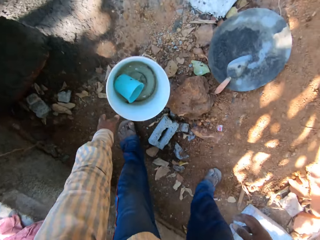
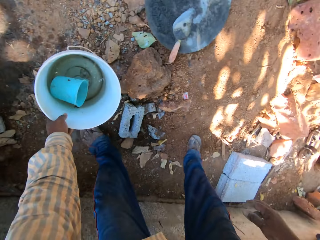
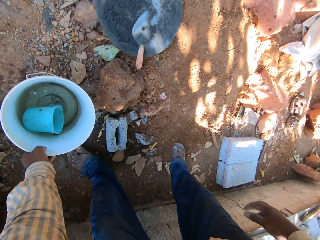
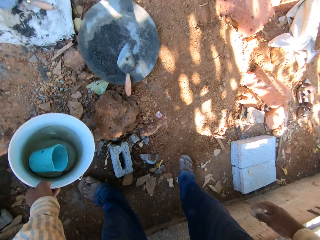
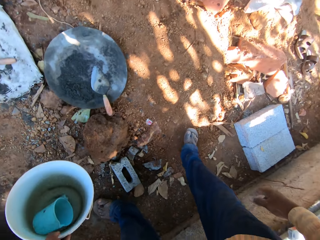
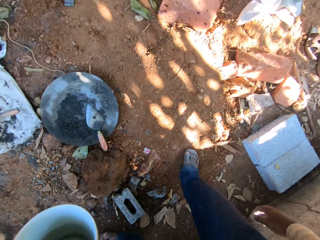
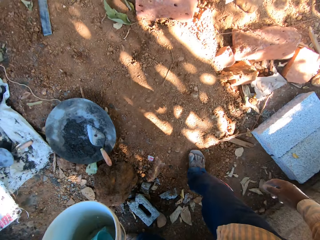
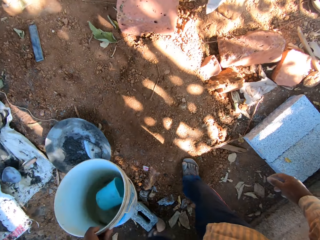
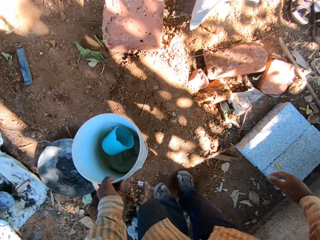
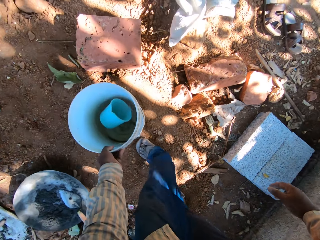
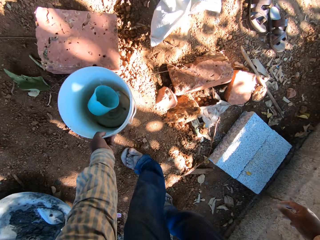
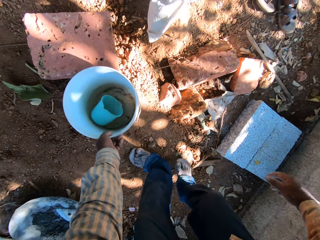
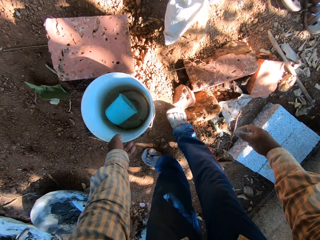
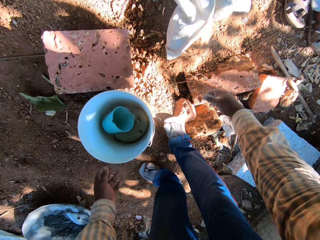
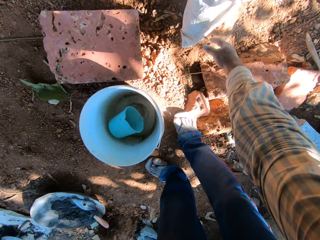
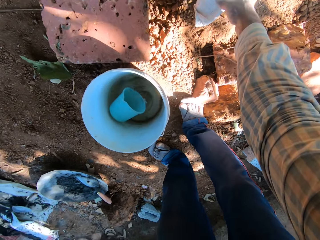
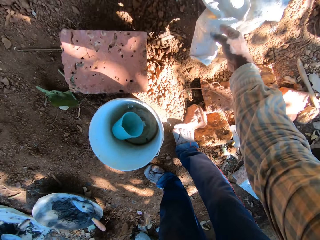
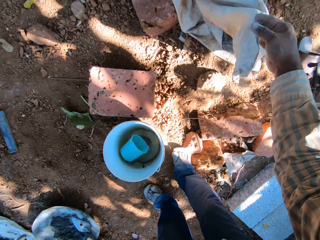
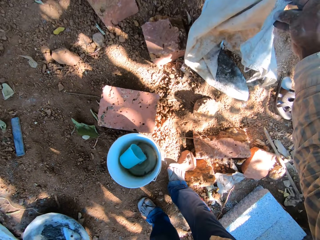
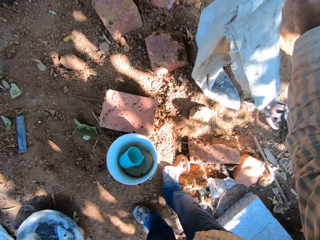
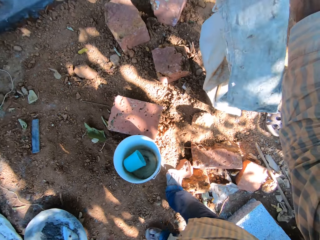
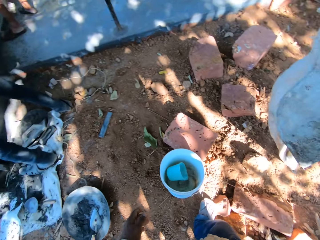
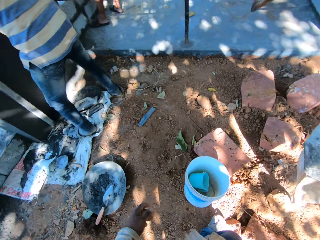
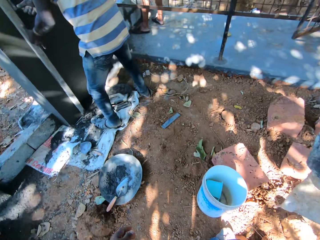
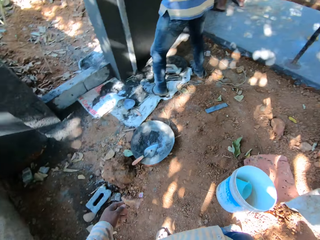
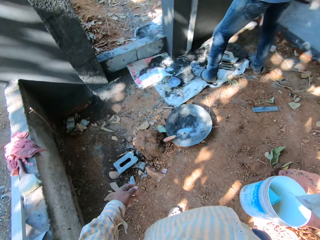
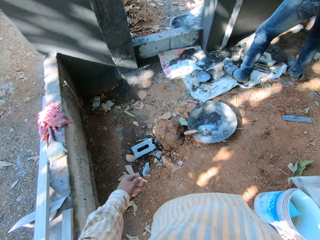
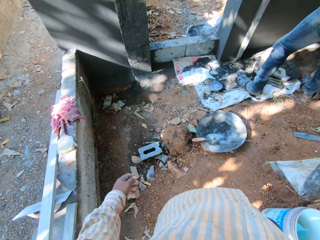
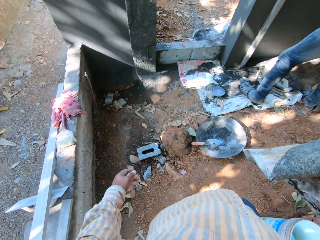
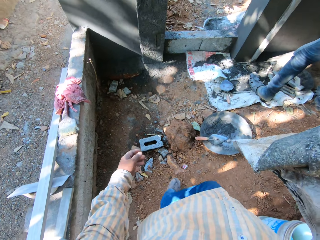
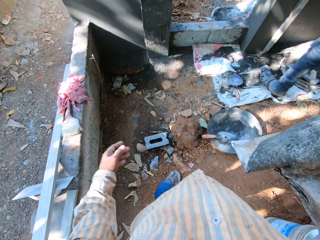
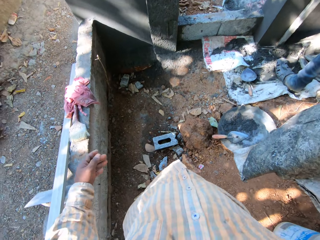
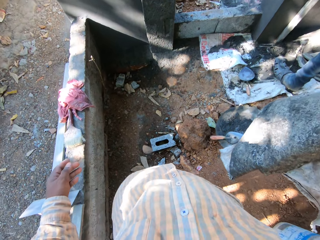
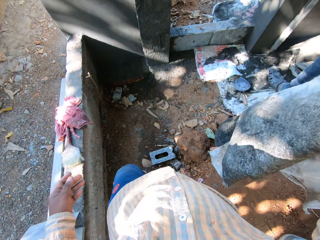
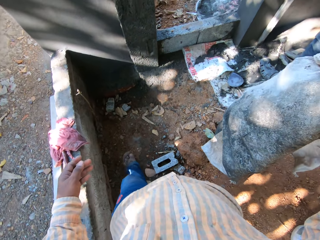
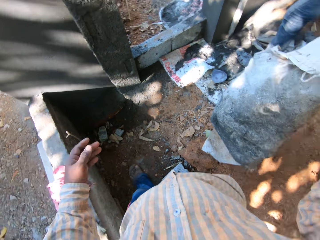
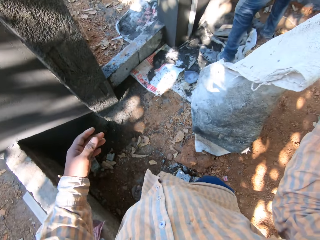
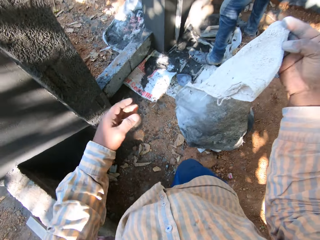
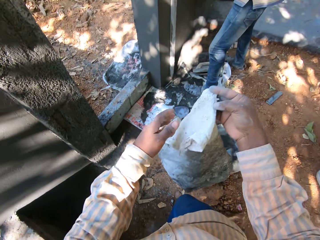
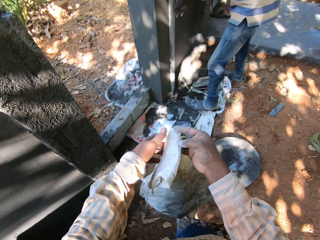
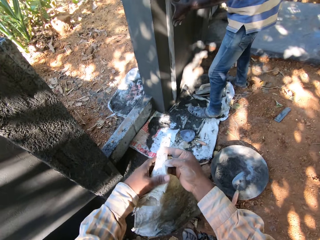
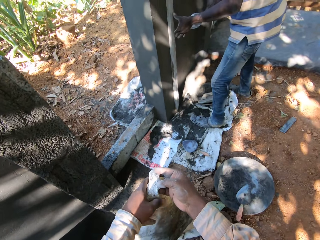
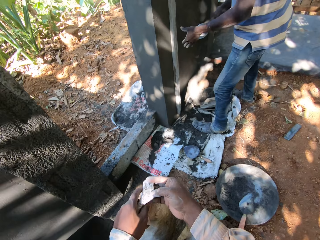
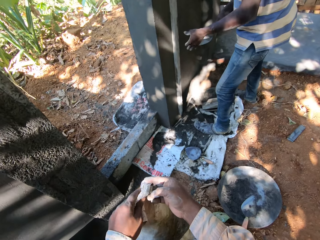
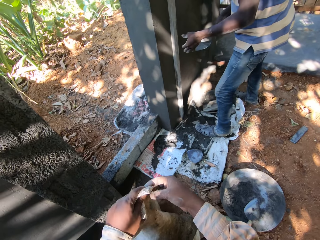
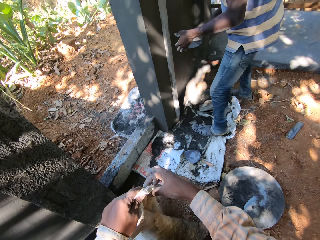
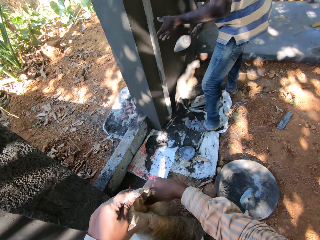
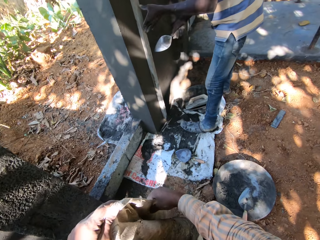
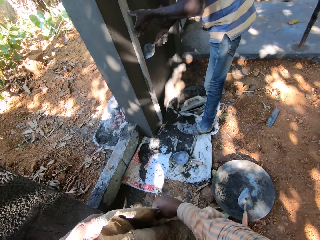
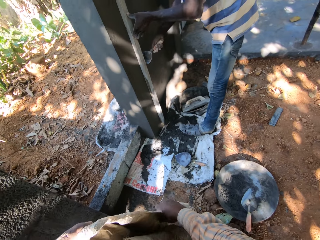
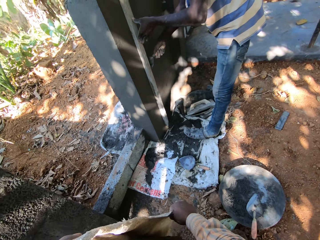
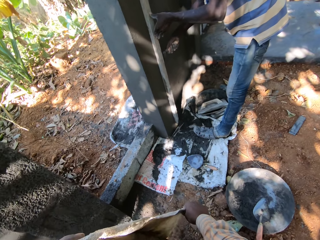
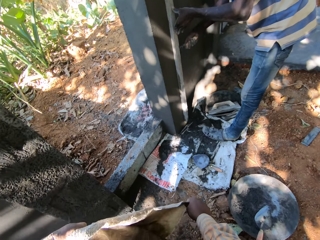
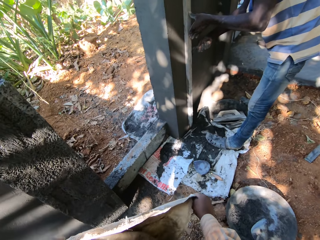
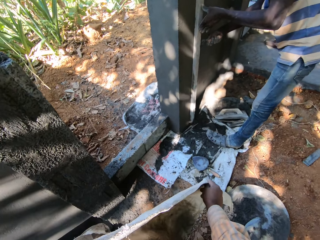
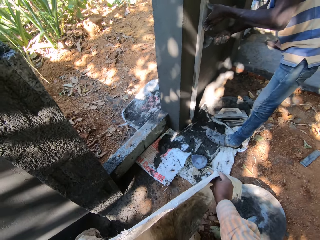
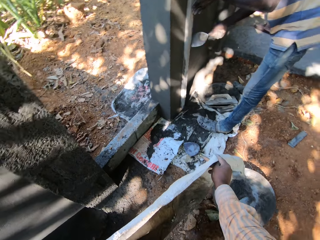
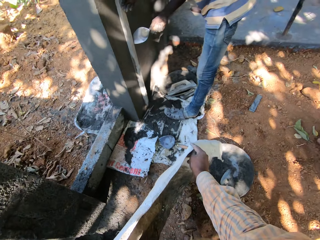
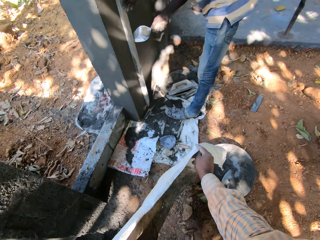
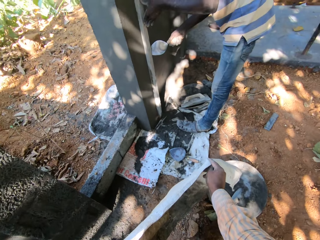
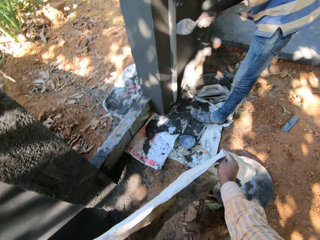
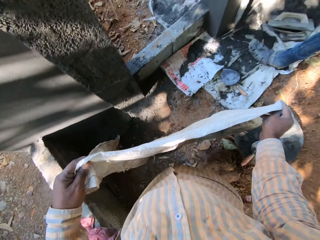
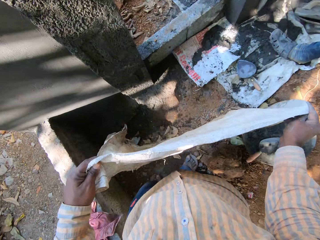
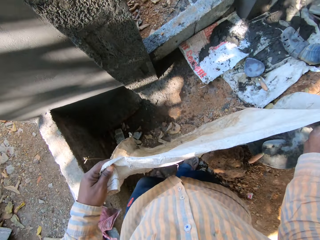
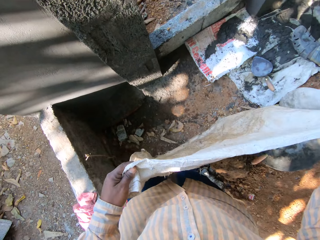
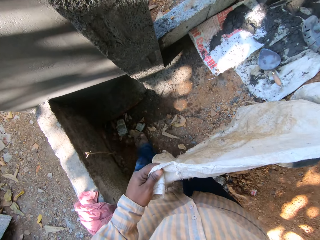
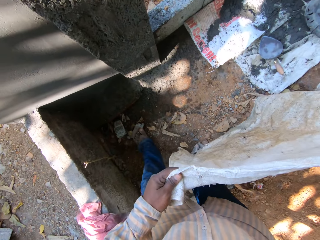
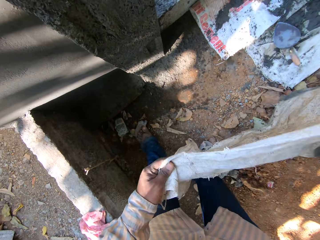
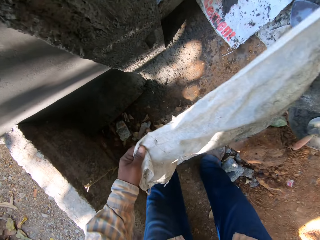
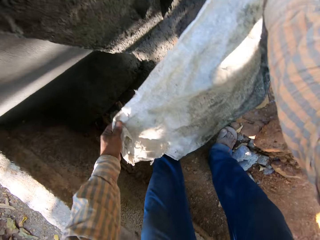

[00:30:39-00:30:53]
The camera wearer bends. He takes a bucket of water. He carries the bucket on the ground with his left hand. He places the bucket on the floor with his left hand. He picks up a sack or bag of cement from the ground with his right hand. He stands up. A man smoothens the wall. The camera wearer walks around. He holds the sack with both hands. The man holds the metal rod with his left hand. The man plasters the wall with the hand trowel in his right hand. The camera wearer stretches the bag.

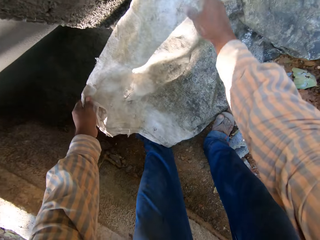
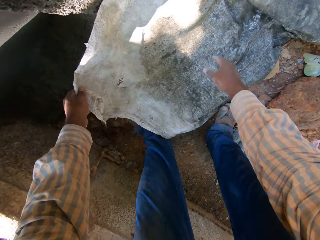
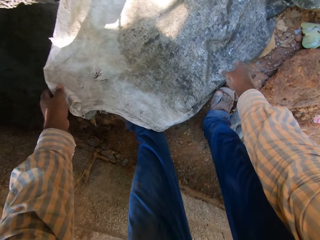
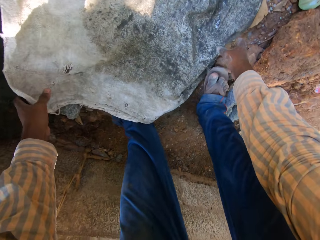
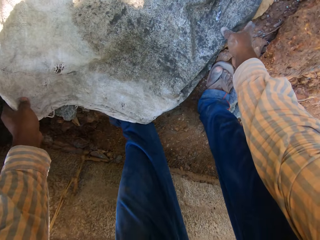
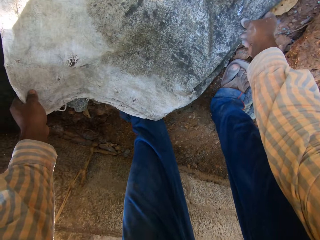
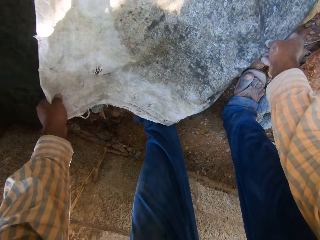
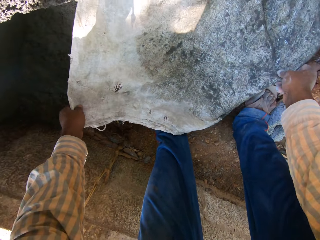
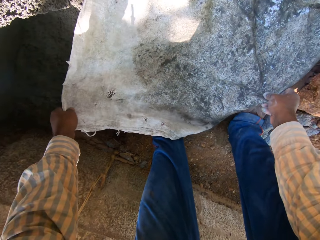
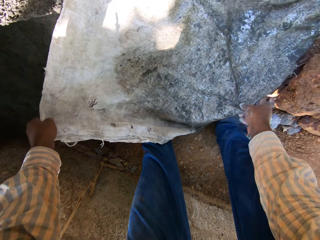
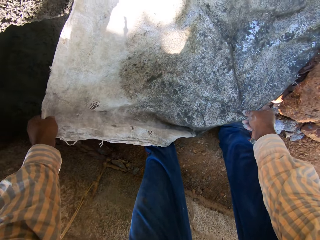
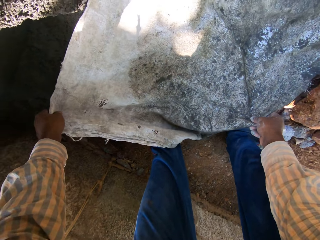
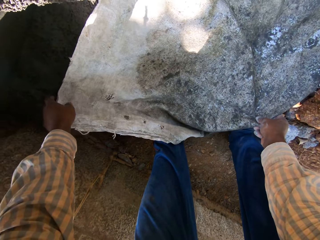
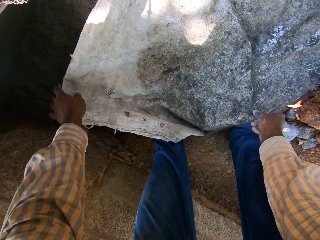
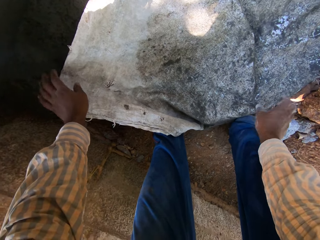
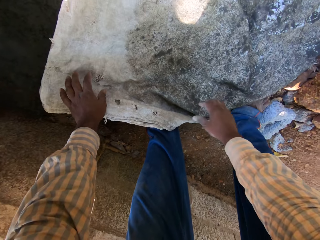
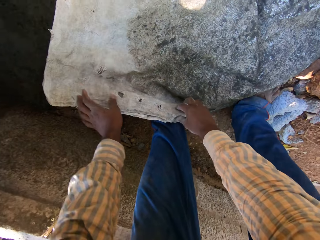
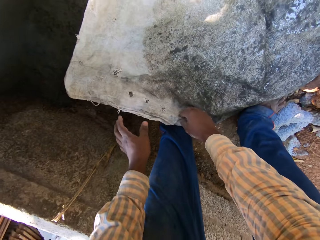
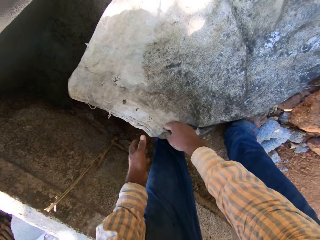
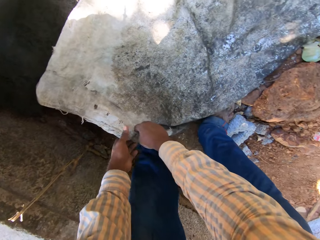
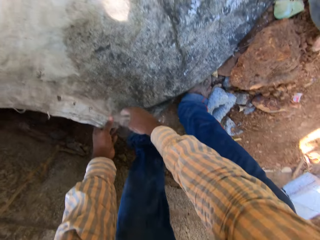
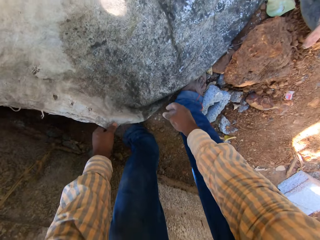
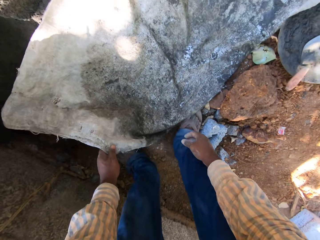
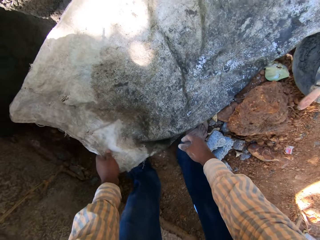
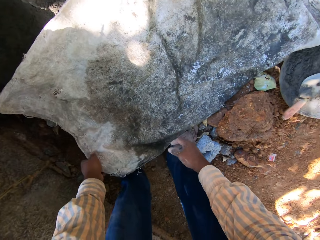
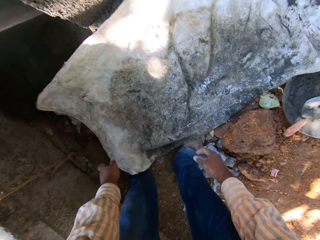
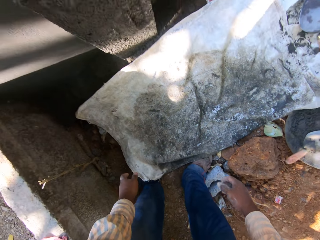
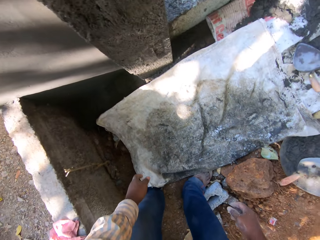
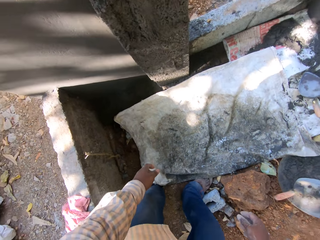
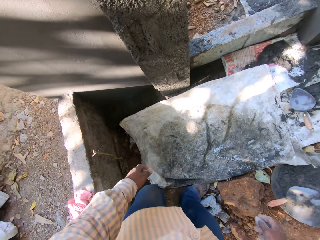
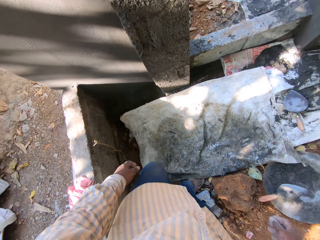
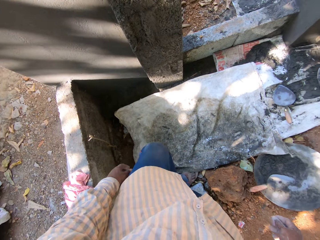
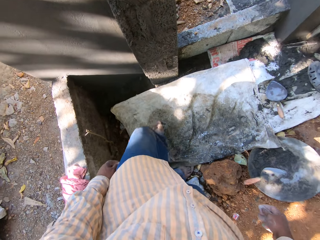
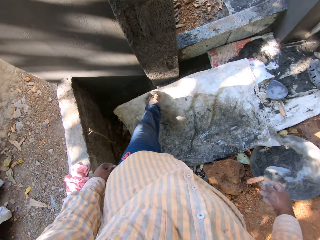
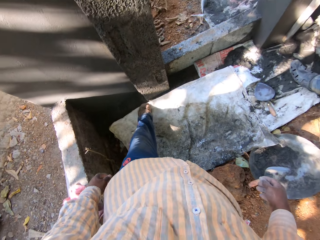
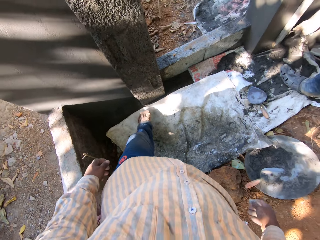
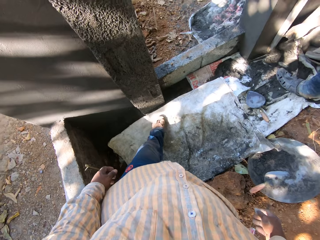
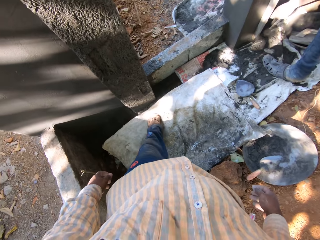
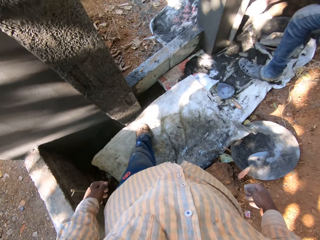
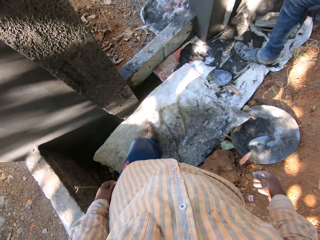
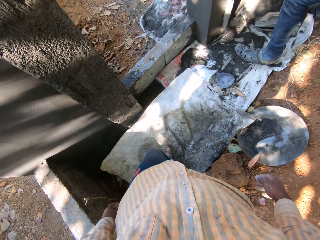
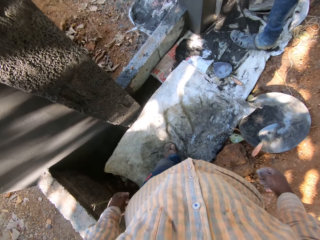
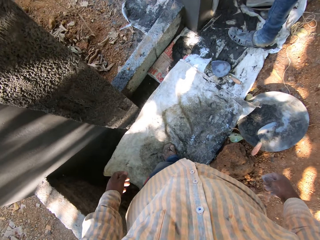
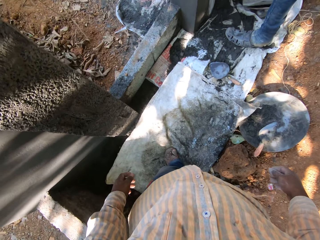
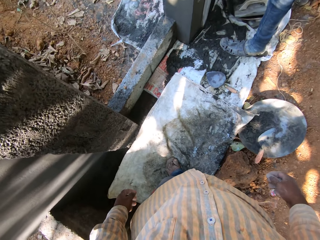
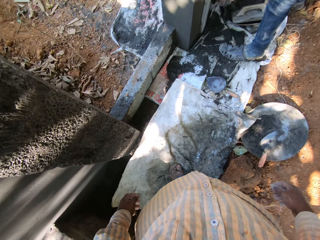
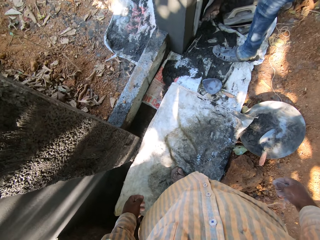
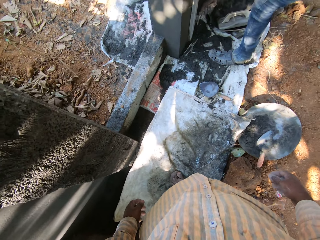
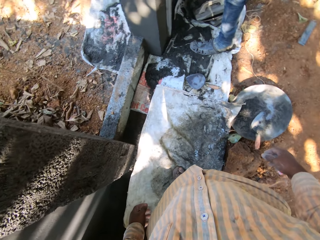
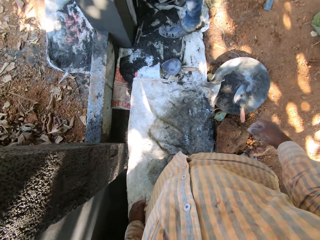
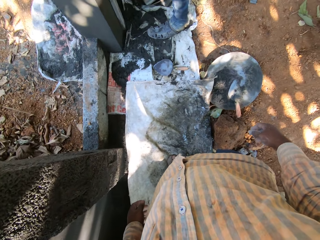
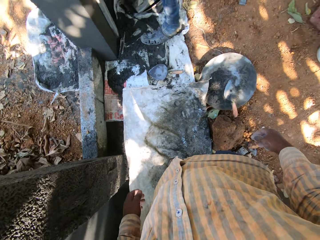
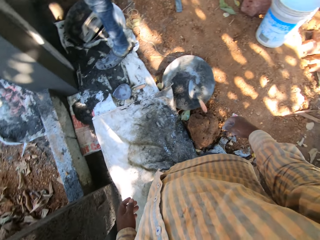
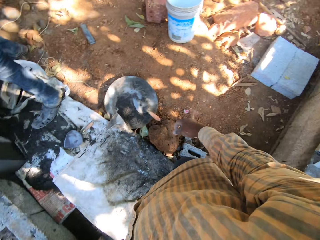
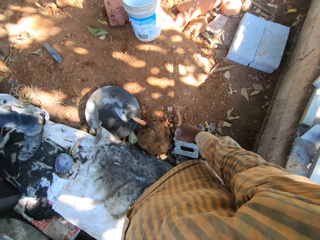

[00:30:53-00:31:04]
The camera wearer places the sack or bag on the ground with both hands. He spreads the bag on the ground. He stands up. He steps on the bag. A man plasters the wall with the hand trowel in his right hand.
